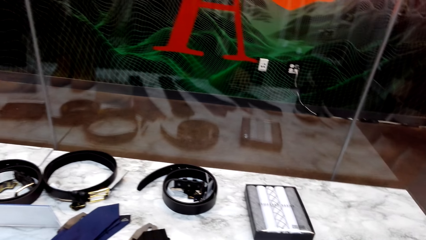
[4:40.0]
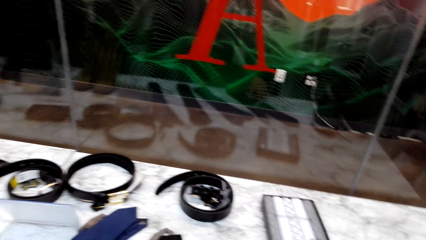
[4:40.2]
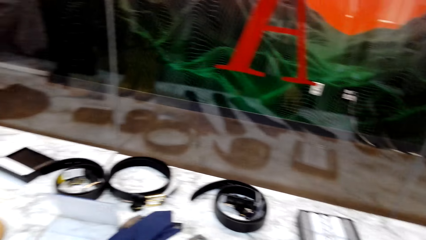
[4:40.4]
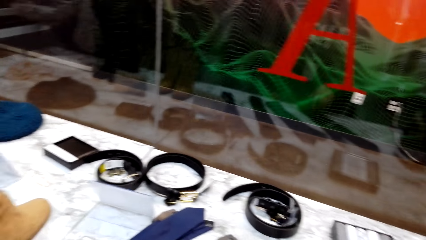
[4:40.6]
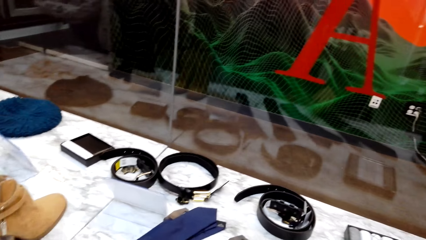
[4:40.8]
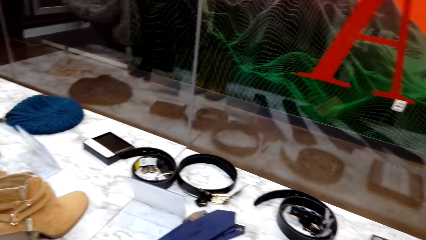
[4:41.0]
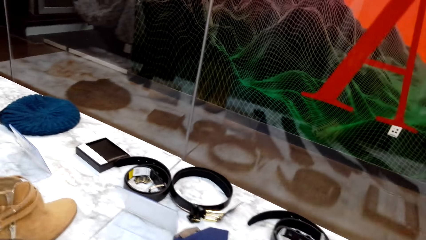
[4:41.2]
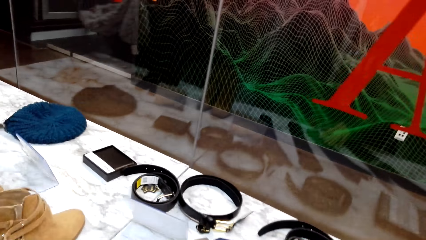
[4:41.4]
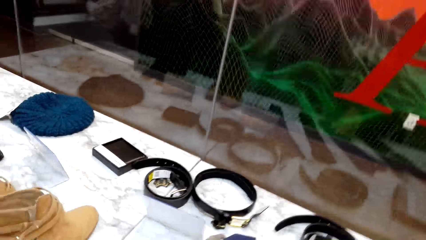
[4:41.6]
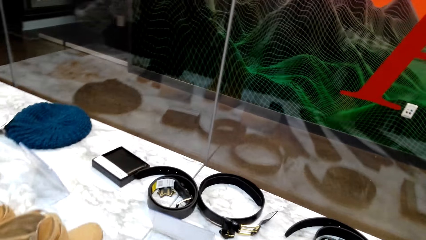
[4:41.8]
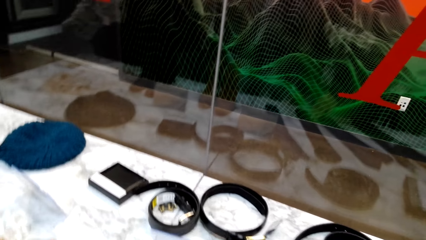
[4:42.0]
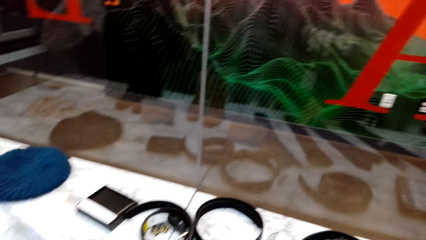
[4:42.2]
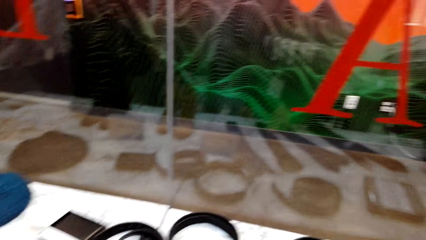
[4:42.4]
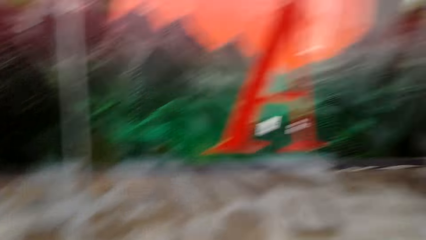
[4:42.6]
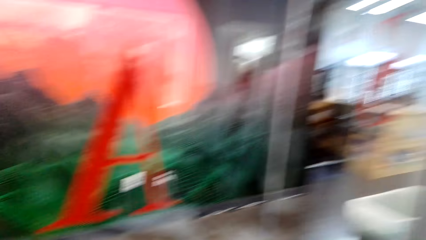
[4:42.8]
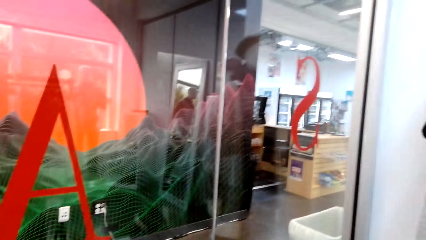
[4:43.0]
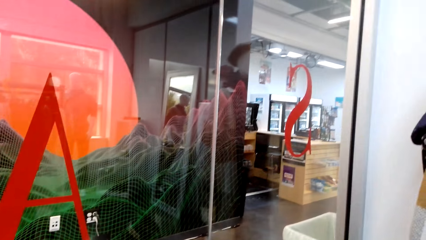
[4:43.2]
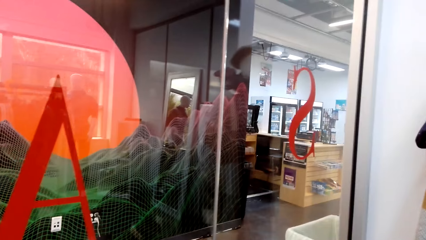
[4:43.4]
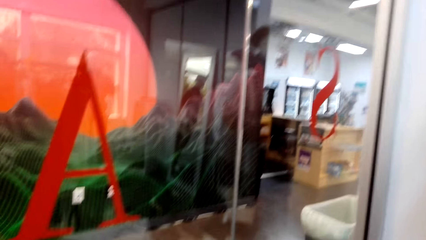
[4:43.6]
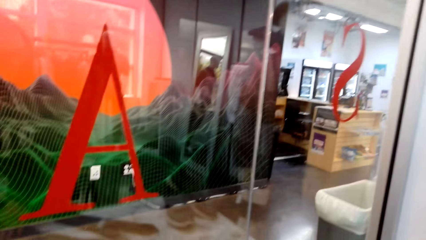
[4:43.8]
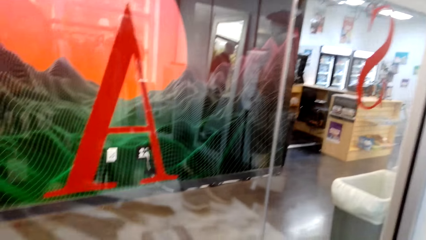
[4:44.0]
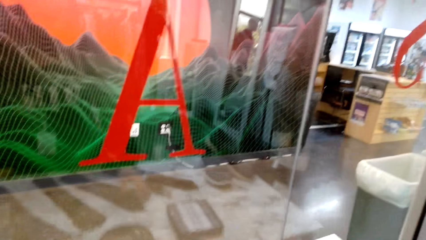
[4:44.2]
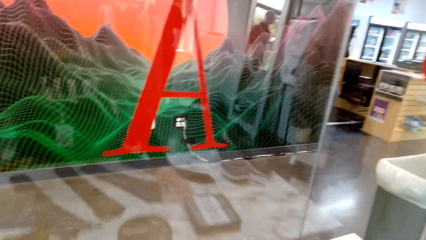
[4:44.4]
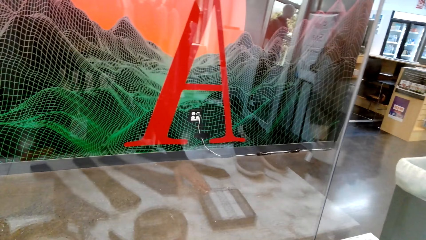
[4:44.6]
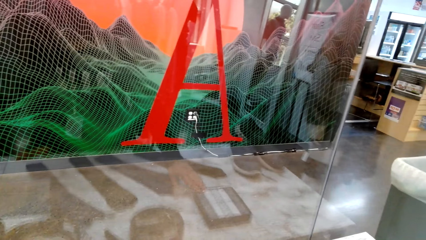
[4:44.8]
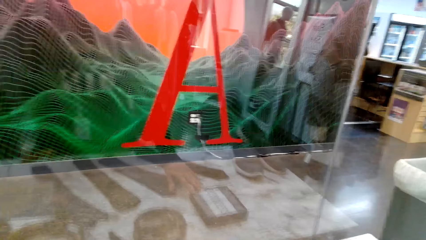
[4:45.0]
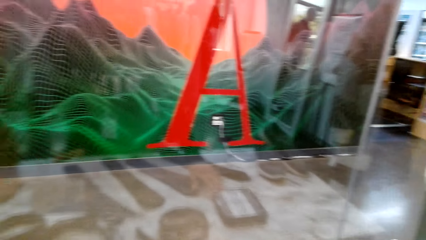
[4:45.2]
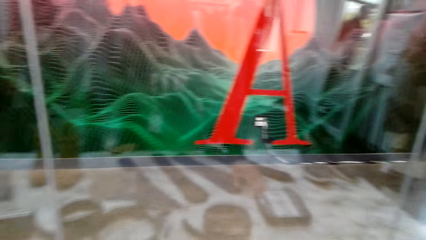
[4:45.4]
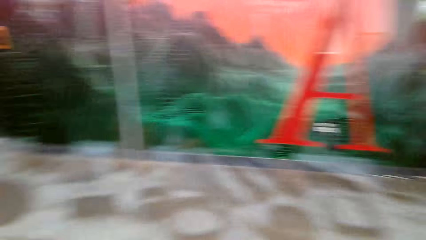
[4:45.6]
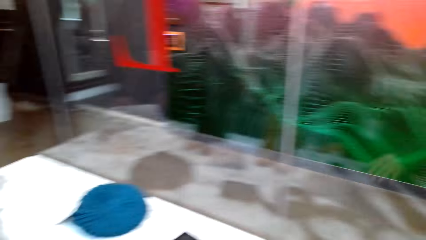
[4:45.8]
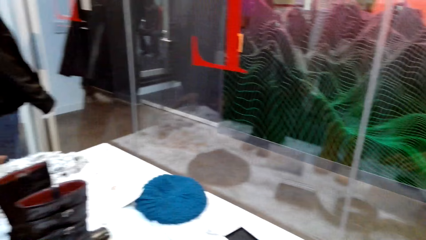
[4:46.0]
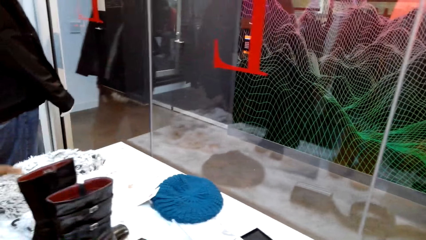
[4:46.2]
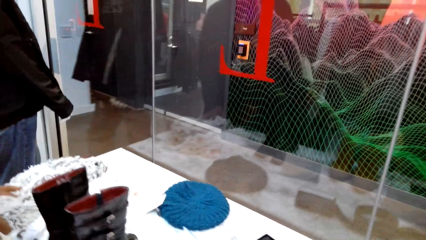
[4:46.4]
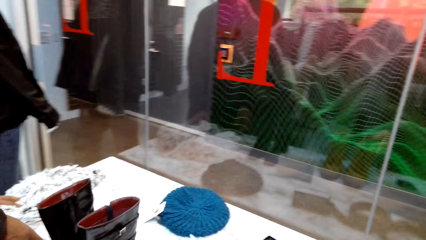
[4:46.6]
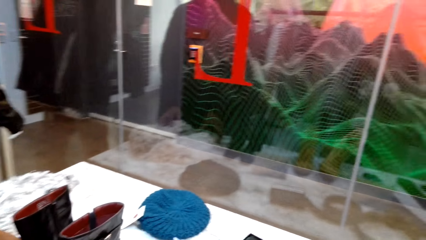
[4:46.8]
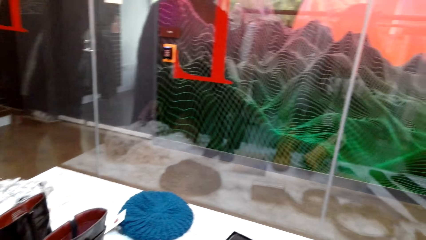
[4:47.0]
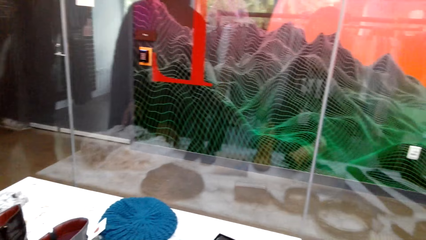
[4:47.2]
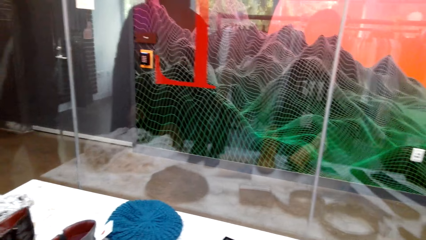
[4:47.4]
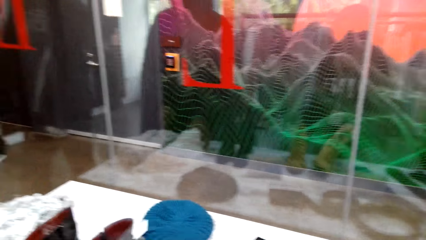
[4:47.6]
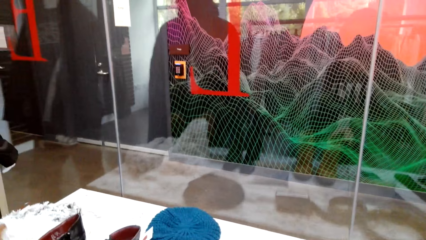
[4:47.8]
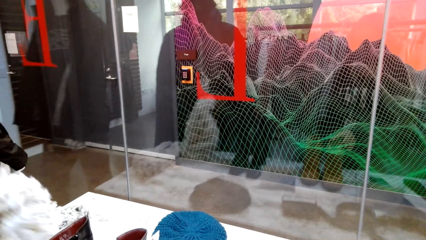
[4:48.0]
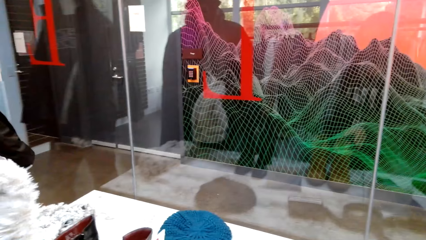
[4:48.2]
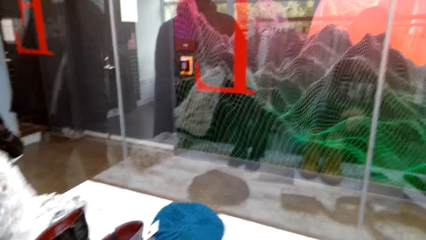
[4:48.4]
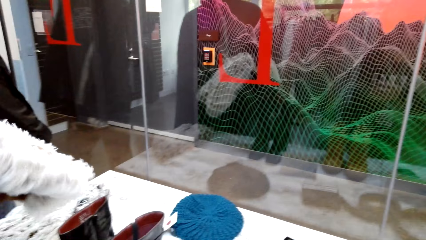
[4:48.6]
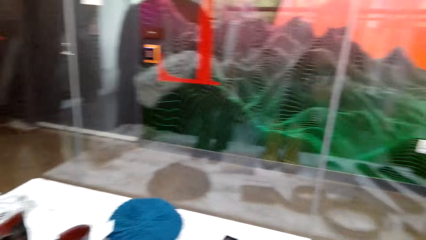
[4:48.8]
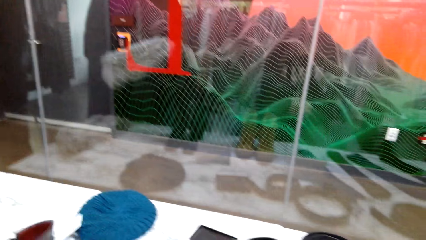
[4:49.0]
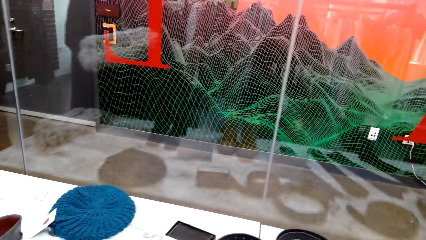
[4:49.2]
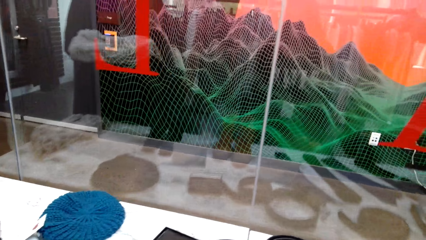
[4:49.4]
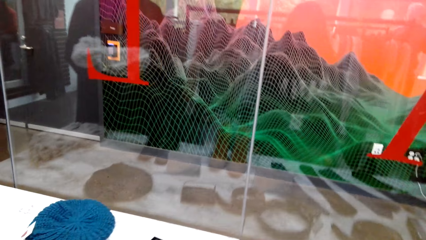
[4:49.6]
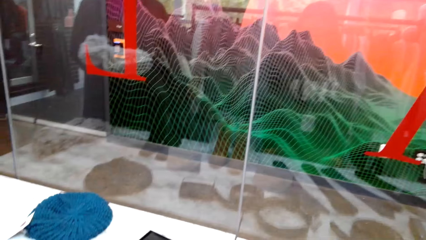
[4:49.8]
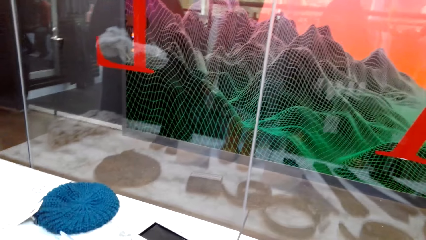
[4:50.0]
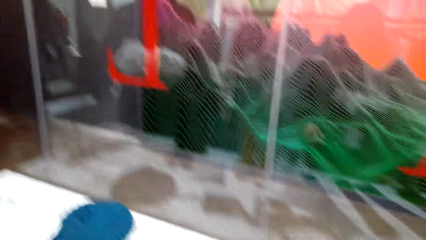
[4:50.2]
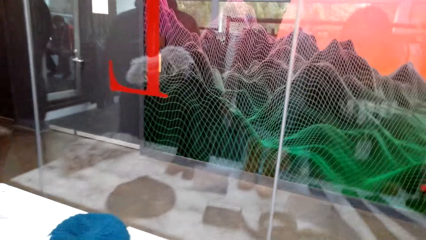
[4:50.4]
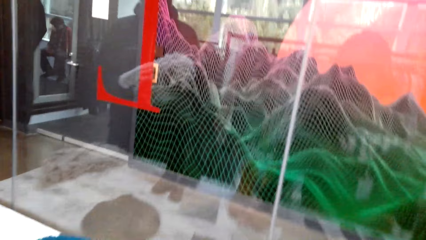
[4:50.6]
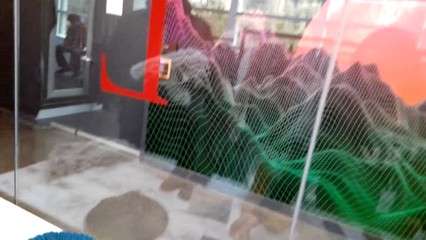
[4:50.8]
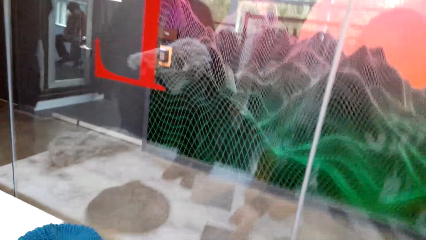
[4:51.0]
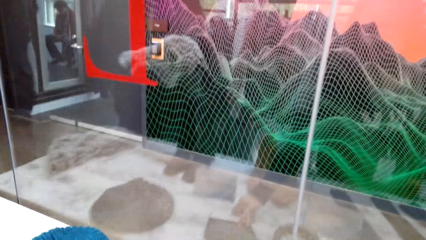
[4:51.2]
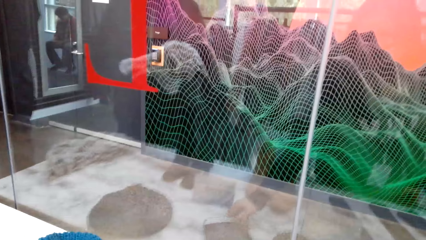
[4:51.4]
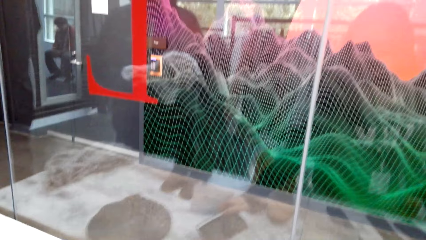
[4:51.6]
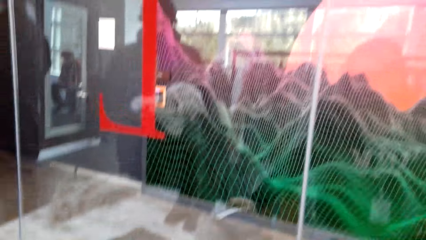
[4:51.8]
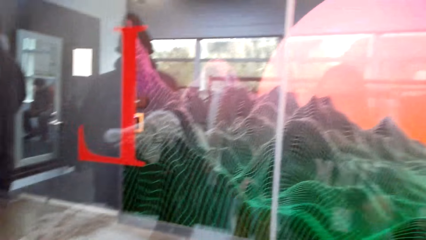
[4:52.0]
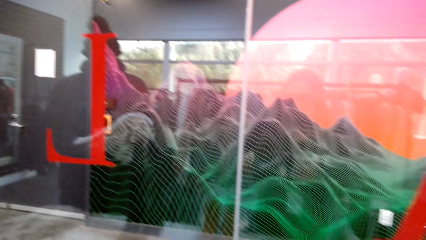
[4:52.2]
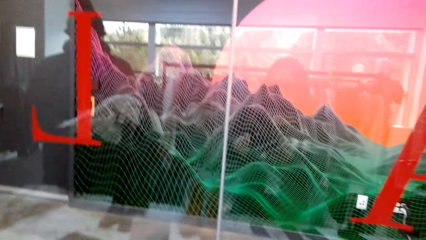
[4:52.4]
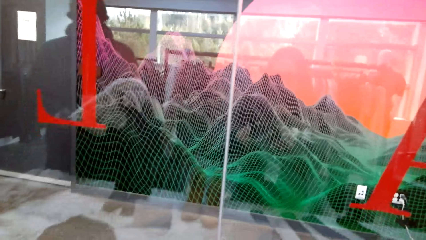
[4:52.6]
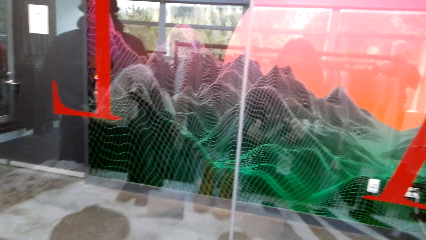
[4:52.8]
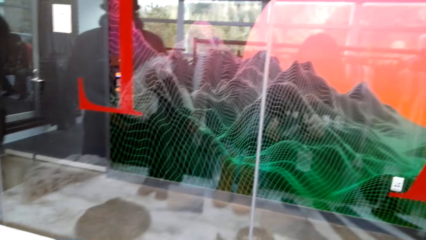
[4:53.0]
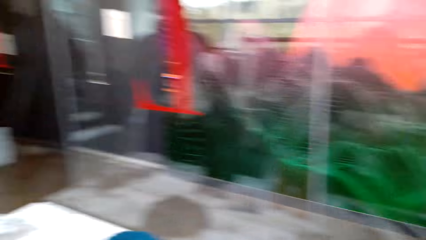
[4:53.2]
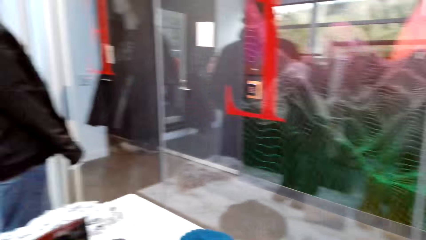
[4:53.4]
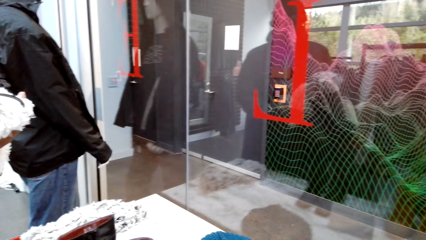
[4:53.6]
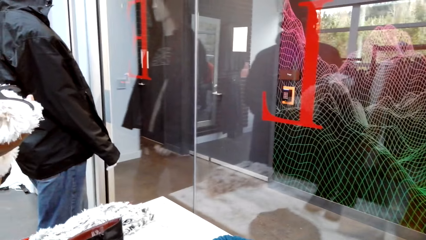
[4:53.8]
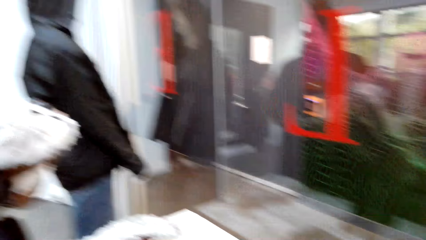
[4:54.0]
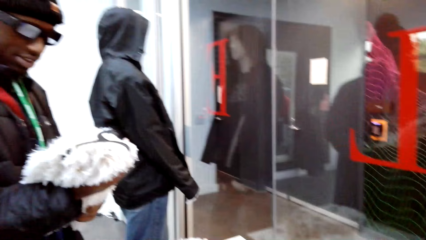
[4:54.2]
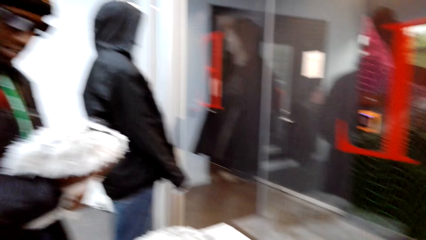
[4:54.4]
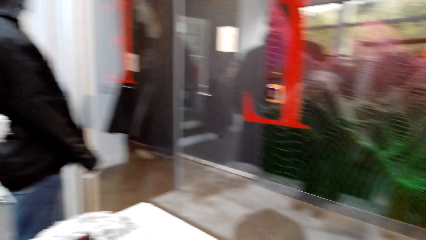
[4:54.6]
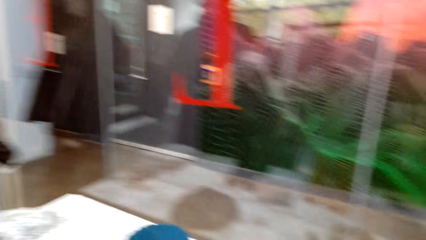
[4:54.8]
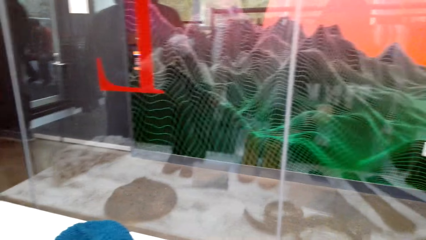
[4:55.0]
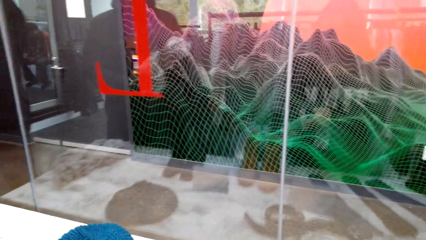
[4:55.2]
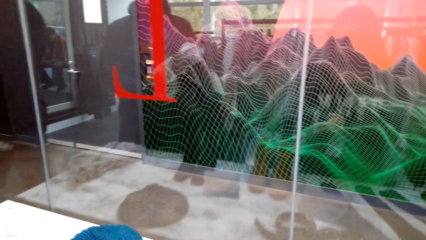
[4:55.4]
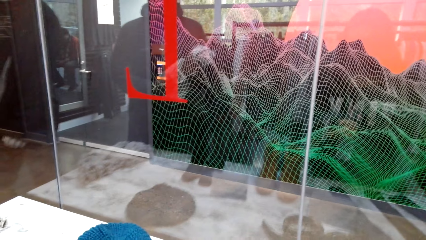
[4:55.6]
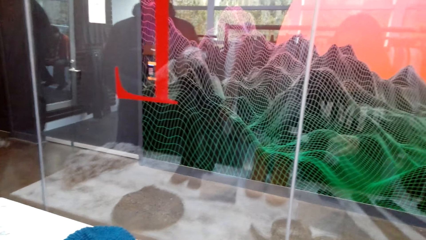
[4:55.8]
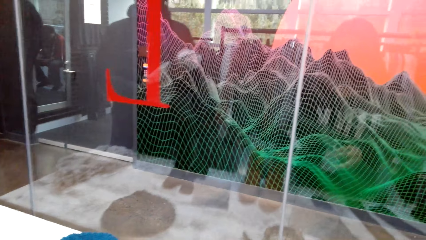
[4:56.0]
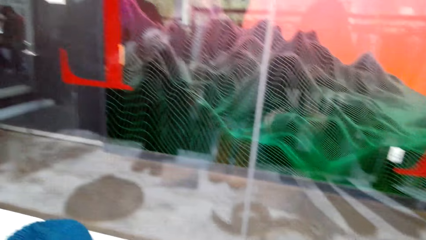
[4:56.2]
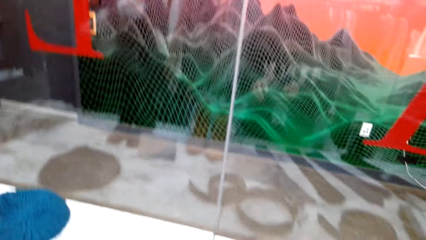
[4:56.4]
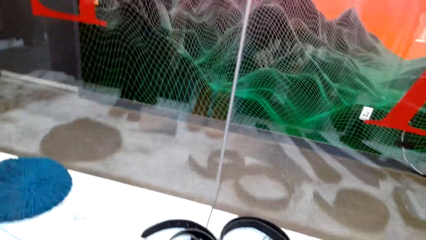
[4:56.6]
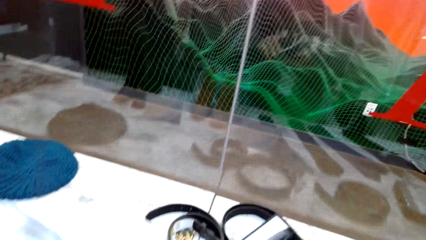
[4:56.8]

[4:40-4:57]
A man picks up the cloth on the display. The man talks to the camera wearer. The camera wearer picks up the case on the display. They talk to the man.
